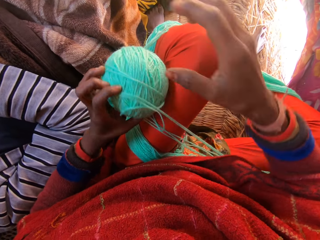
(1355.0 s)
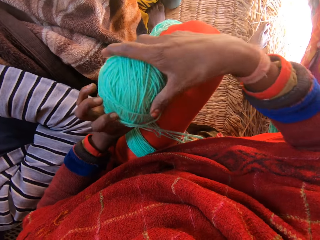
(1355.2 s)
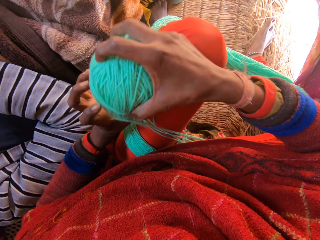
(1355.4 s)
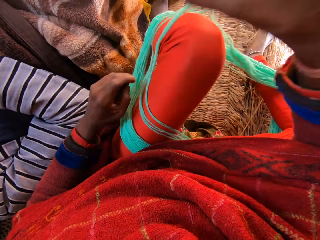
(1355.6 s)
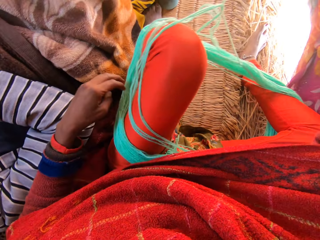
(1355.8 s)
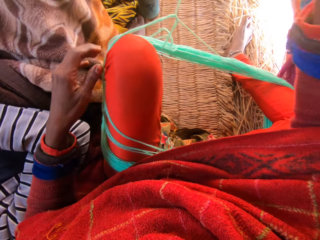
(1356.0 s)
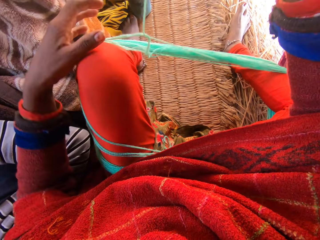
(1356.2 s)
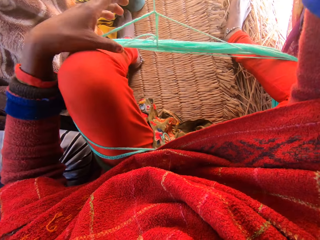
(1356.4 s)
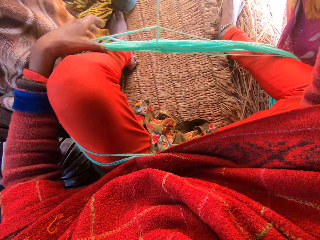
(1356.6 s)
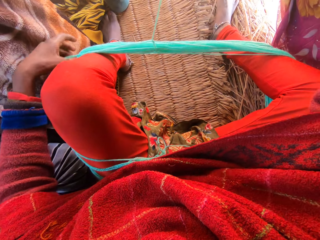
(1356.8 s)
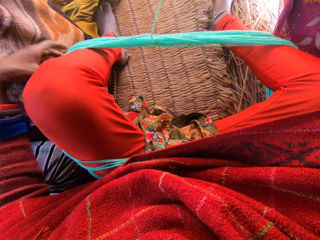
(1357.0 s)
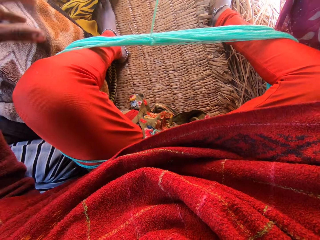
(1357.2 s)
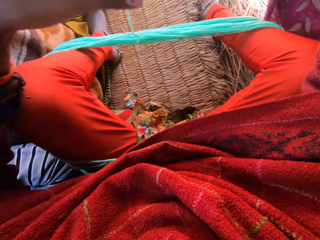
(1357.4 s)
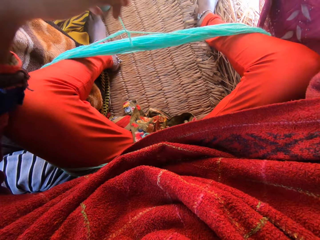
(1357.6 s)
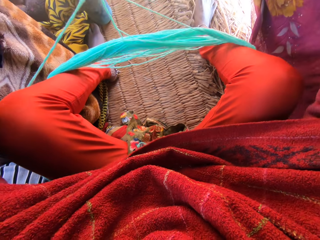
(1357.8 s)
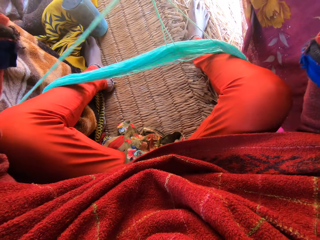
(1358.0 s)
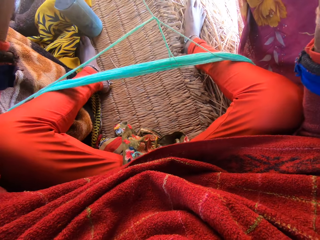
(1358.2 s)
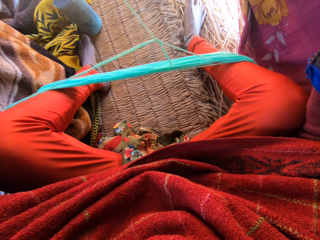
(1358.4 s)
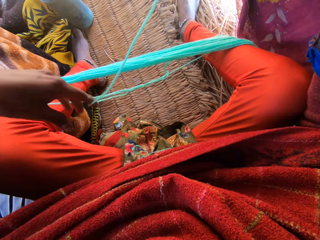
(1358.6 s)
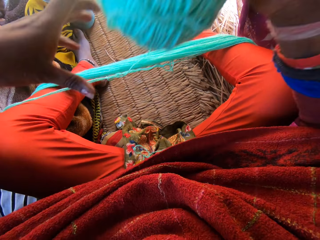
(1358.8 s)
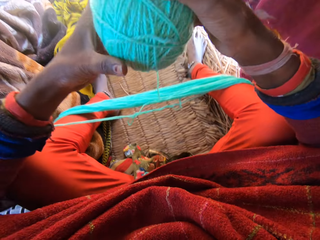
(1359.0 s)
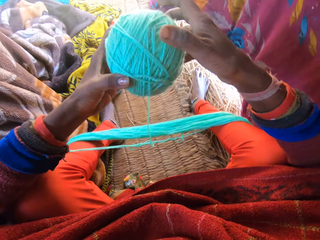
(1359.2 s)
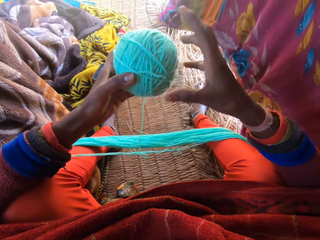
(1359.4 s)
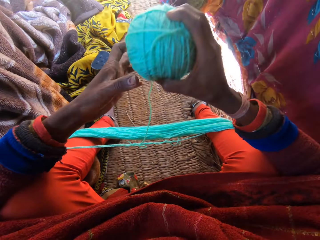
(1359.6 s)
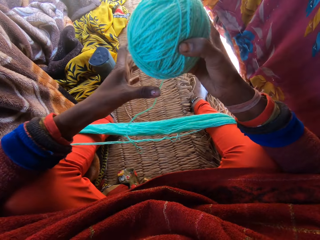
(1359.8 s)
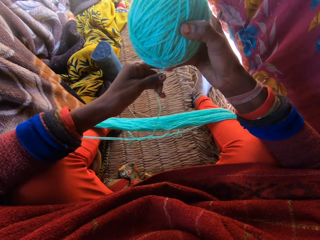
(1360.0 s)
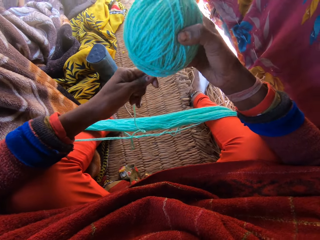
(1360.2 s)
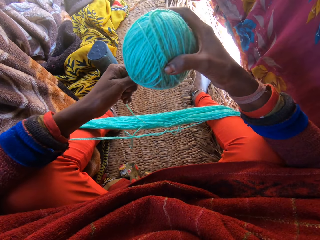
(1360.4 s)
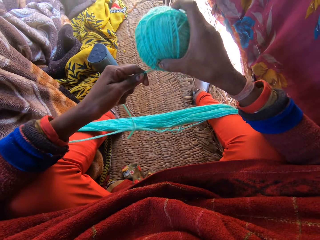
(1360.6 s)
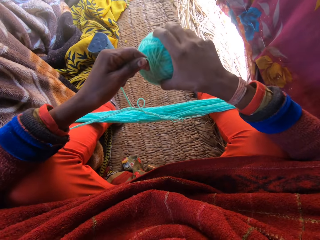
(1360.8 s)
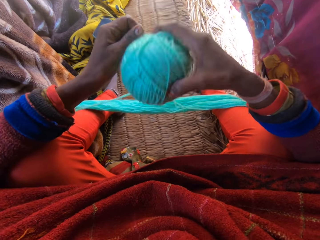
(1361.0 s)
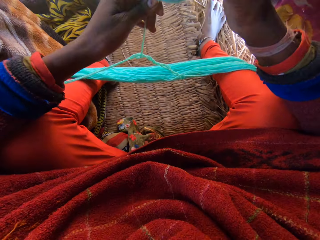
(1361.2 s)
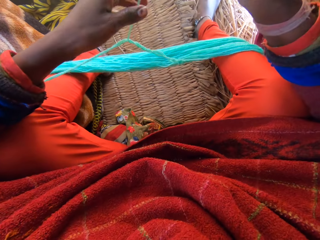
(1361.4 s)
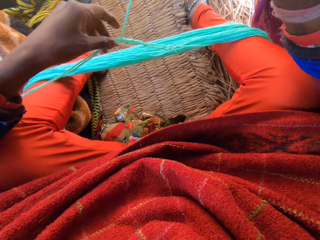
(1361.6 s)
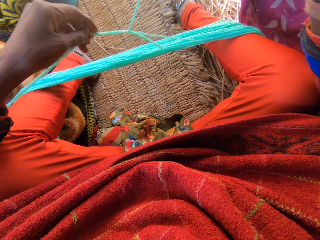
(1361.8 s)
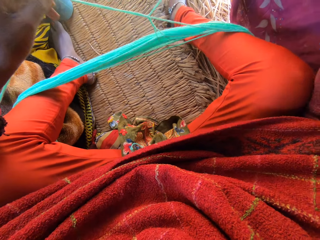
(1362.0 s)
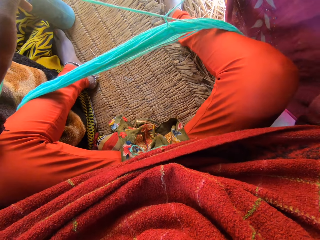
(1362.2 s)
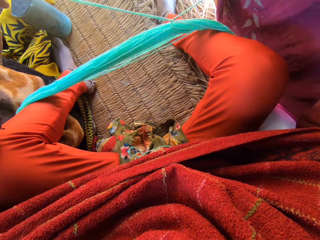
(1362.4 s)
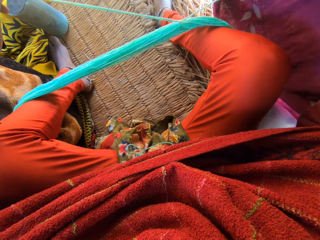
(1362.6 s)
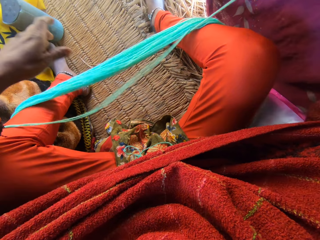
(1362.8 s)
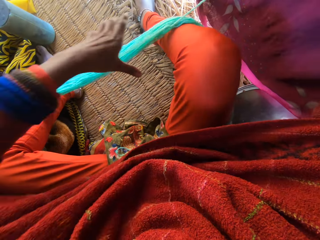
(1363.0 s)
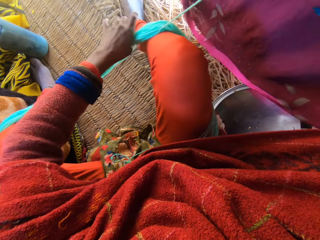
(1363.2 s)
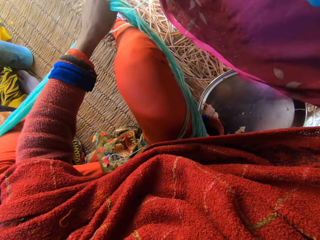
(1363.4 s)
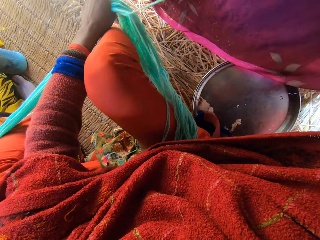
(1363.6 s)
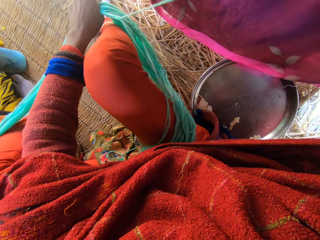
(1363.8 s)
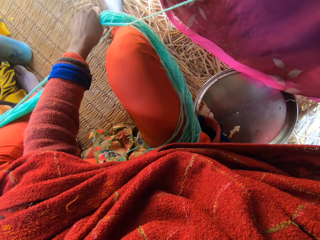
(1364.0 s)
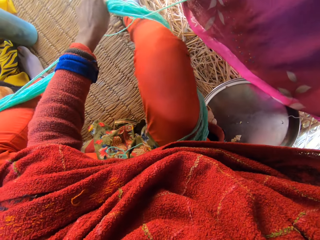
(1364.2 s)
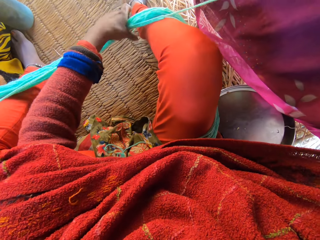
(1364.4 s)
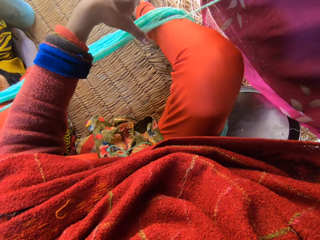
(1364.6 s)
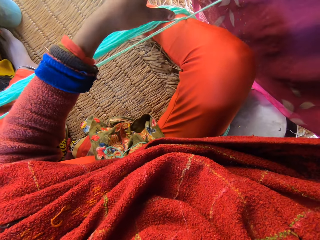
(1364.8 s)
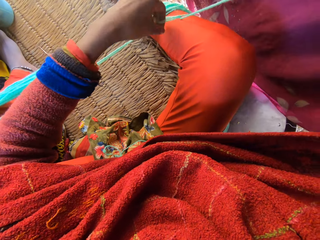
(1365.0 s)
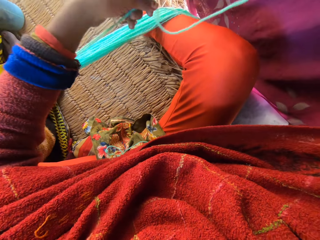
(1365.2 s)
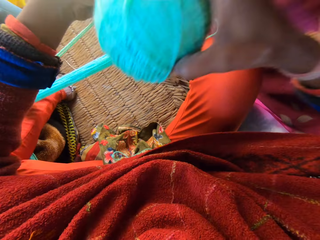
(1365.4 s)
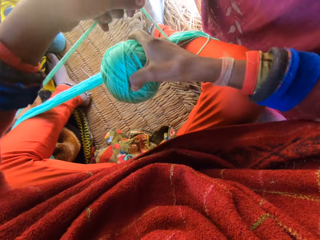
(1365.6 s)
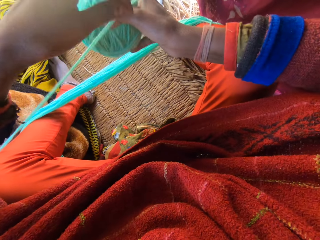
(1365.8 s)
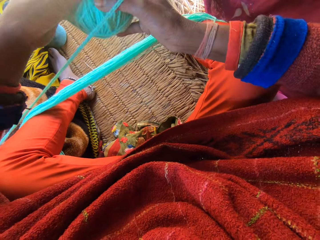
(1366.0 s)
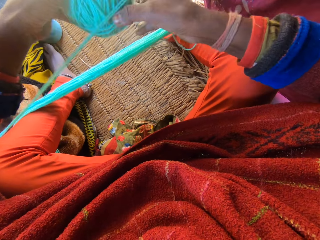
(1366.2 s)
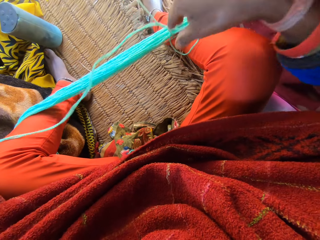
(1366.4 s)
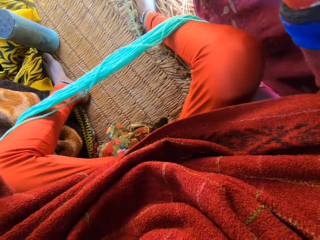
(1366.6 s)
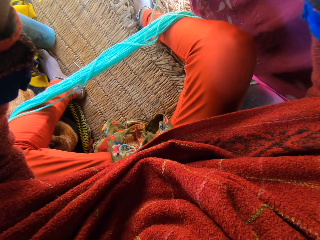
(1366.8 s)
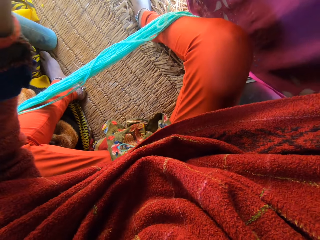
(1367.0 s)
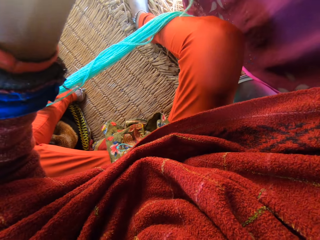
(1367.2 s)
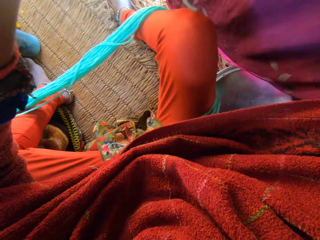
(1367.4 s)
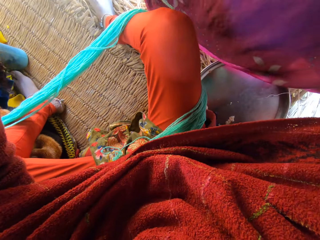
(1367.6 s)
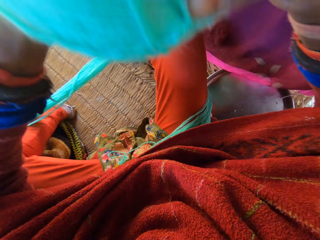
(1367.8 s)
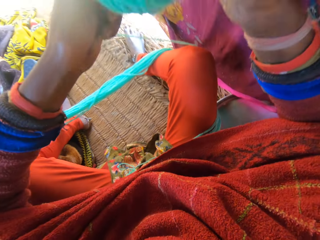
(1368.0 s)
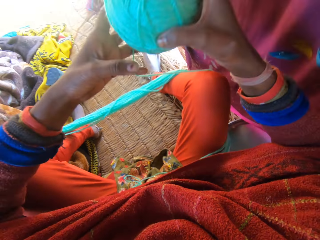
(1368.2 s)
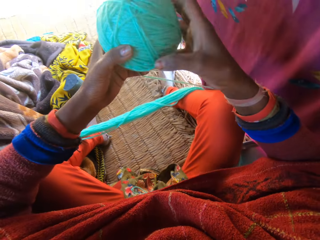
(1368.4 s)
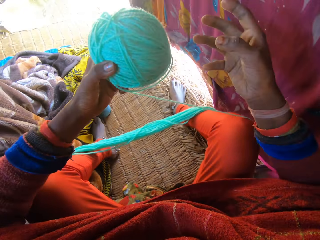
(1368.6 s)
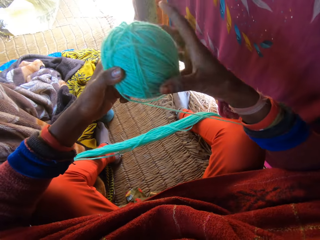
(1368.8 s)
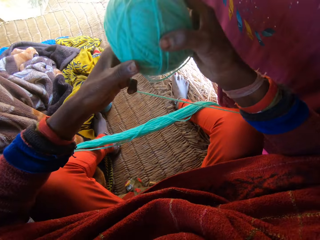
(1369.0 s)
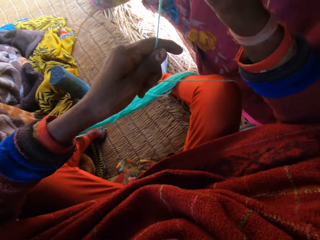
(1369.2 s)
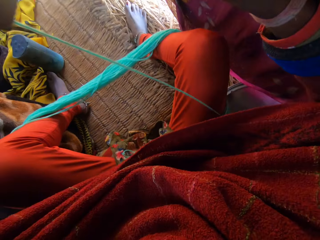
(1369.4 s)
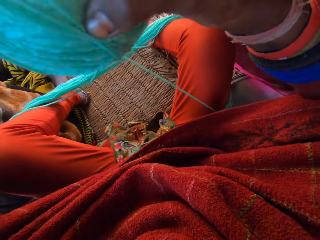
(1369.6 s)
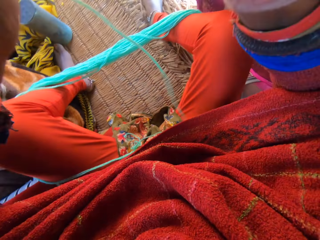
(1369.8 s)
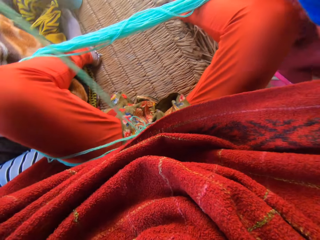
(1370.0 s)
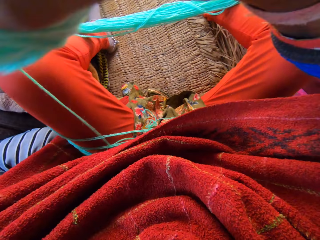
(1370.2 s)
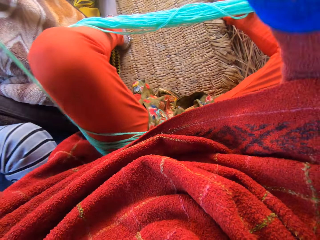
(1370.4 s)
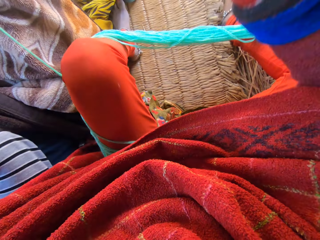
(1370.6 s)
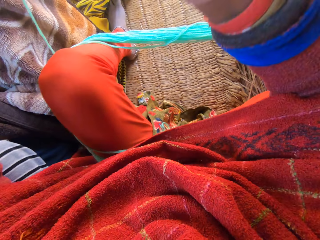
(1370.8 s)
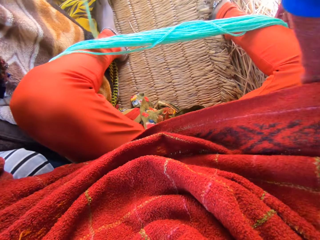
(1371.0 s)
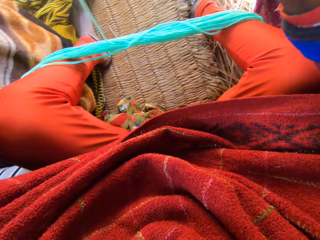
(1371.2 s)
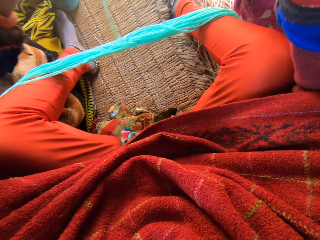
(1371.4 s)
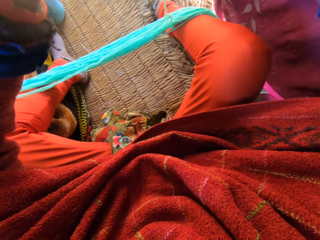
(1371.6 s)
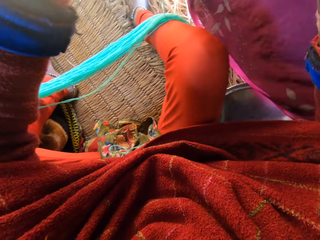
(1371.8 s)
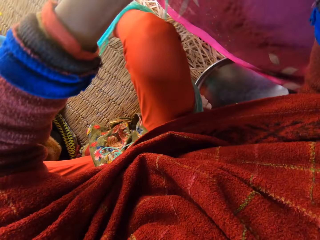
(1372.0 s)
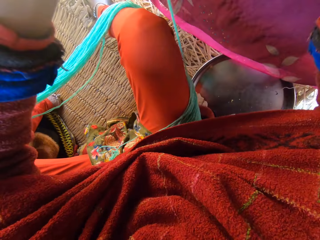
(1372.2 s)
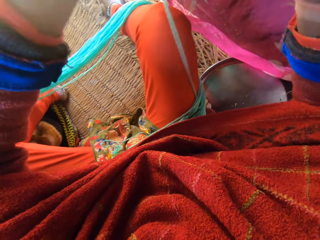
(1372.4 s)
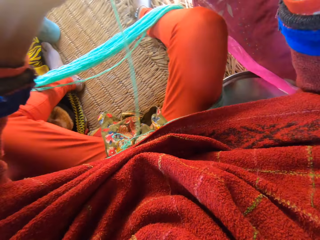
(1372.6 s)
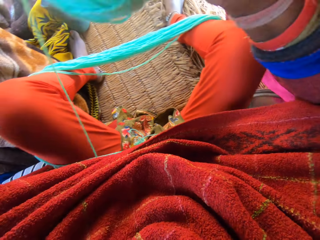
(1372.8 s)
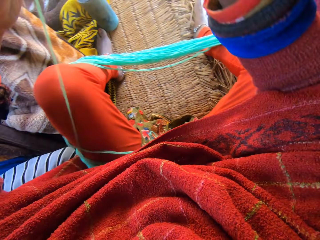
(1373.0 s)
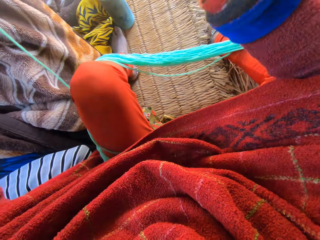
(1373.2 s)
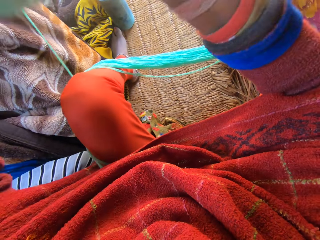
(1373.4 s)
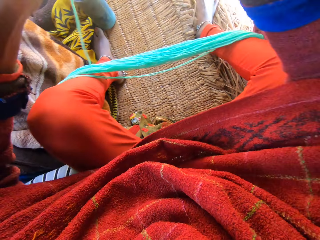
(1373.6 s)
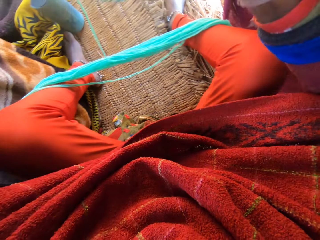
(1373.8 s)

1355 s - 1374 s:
The camera wearer pulls the thread on the thigh. She reels the wool in her hands. She adjusts the thread. She folds the yarn into one big round.

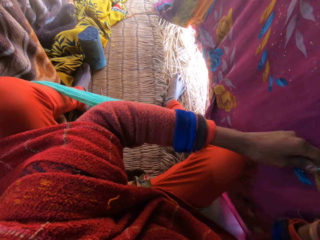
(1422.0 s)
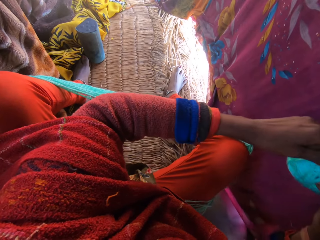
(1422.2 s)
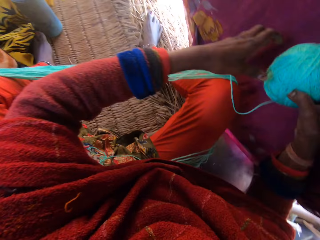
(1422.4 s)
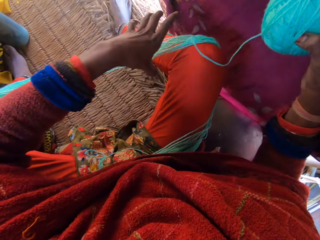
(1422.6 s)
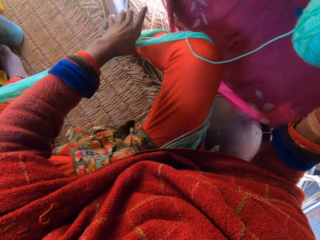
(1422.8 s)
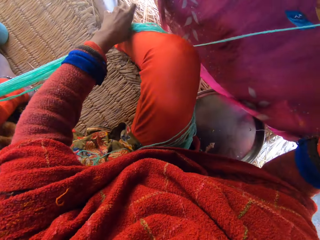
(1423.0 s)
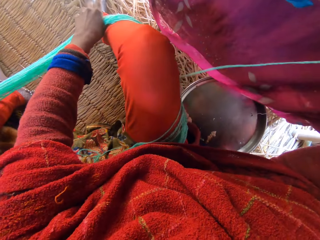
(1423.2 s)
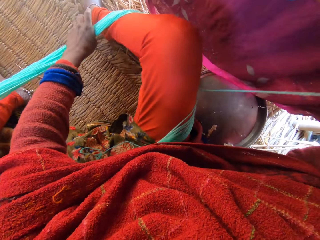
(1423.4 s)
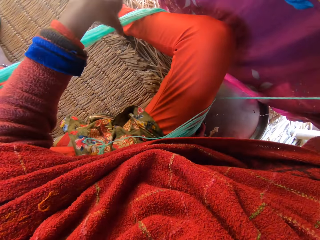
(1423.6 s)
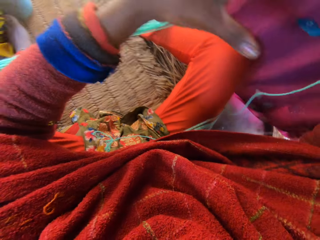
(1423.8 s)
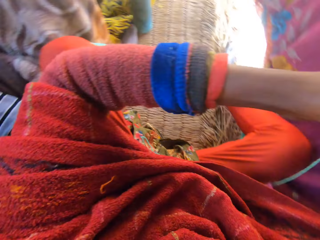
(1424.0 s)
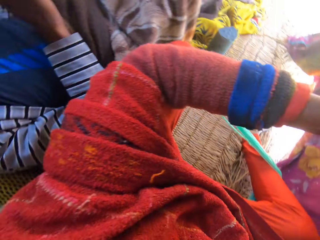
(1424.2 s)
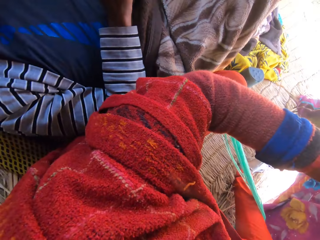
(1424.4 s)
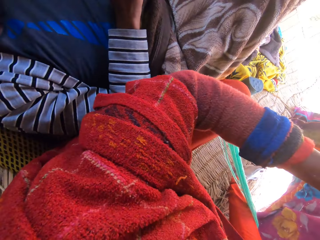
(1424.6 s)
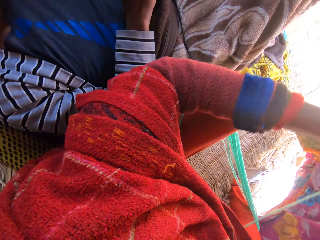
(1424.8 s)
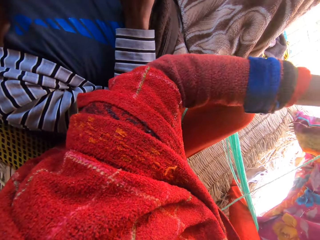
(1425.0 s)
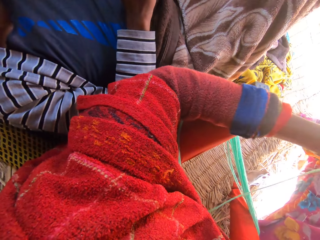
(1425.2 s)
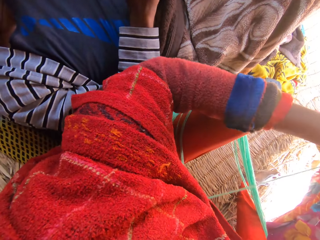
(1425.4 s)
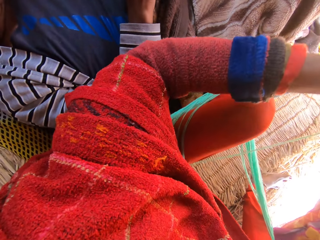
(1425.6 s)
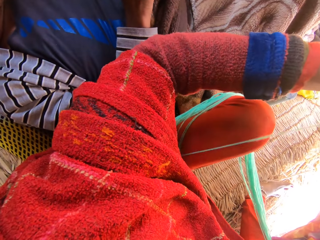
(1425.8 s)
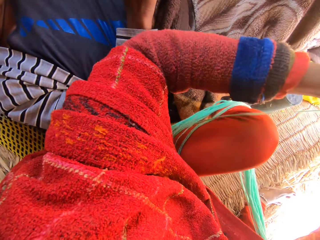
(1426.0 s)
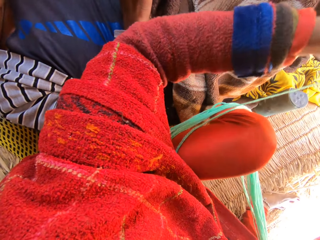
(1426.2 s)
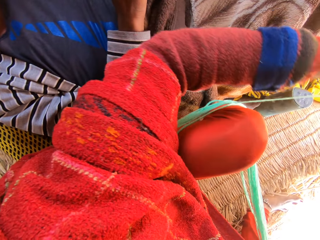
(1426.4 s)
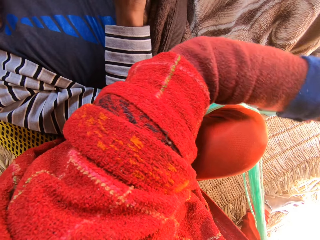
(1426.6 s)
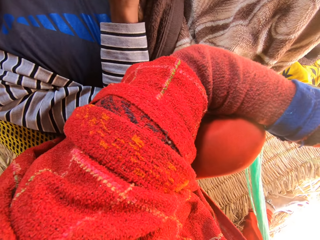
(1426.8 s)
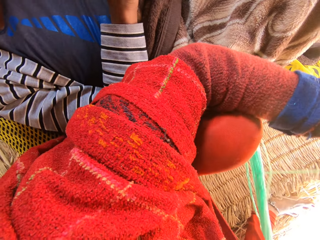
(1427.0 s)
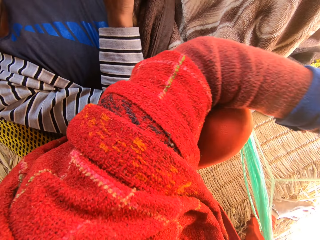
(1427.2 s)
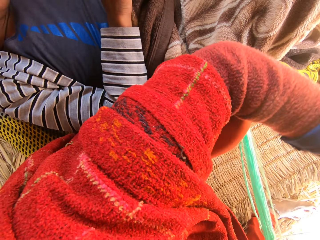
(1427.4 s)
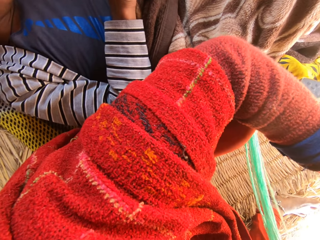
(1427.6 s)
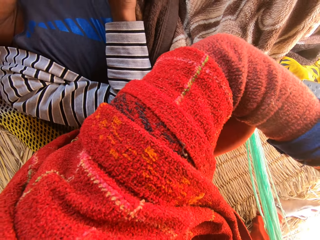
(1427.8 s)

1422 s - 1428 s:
The camera wearer aligns the yarn with hands. A man is resting.
